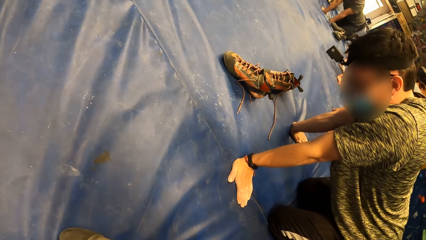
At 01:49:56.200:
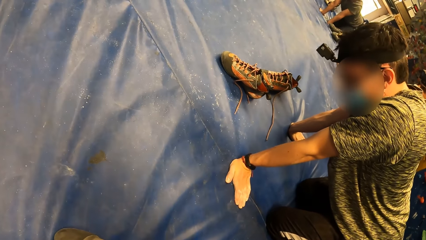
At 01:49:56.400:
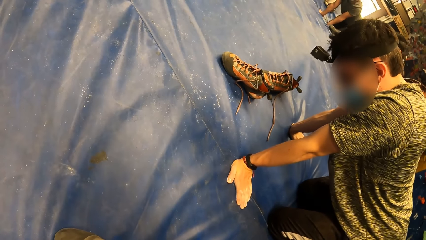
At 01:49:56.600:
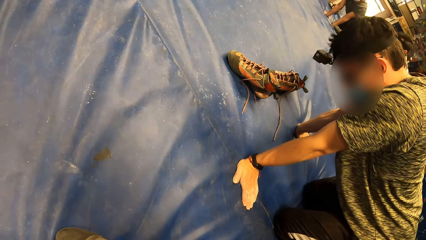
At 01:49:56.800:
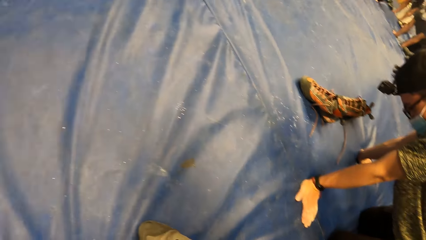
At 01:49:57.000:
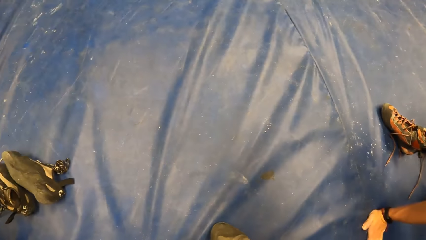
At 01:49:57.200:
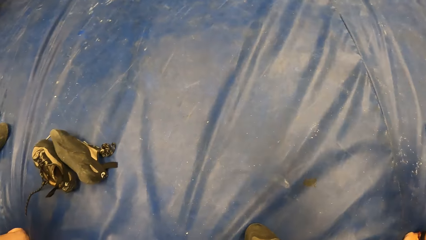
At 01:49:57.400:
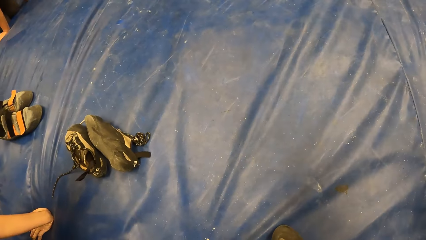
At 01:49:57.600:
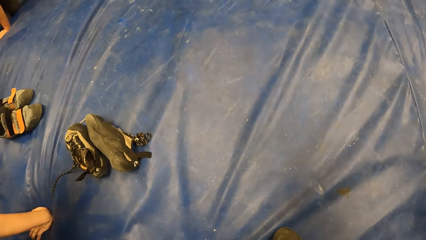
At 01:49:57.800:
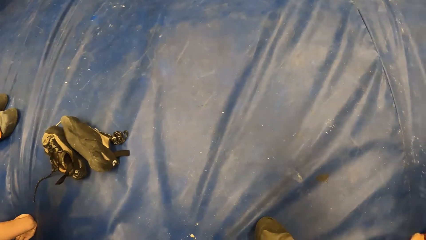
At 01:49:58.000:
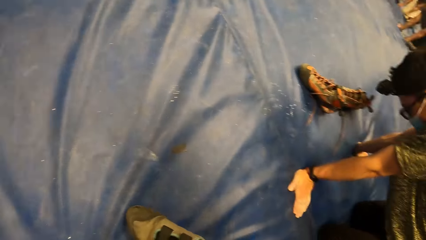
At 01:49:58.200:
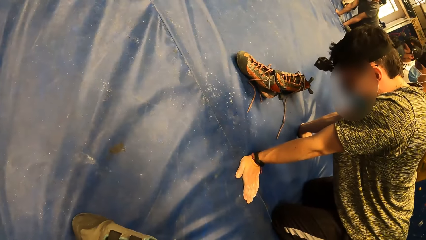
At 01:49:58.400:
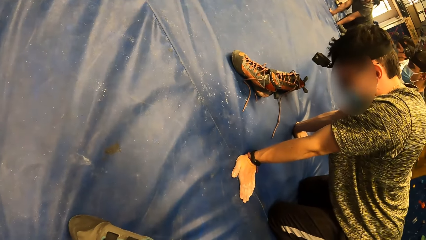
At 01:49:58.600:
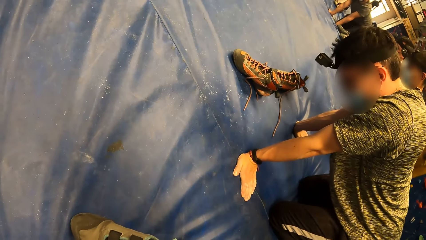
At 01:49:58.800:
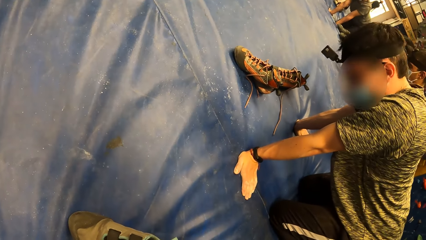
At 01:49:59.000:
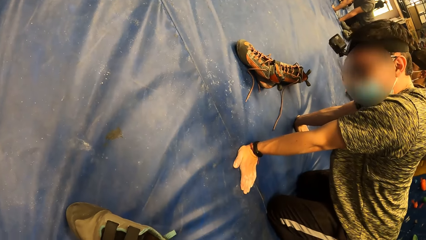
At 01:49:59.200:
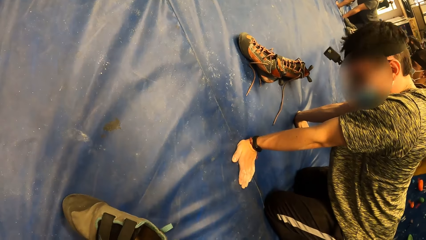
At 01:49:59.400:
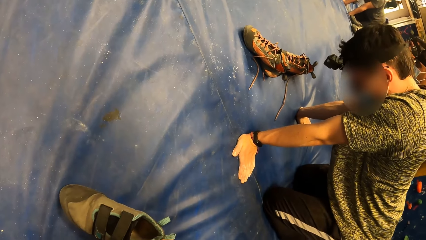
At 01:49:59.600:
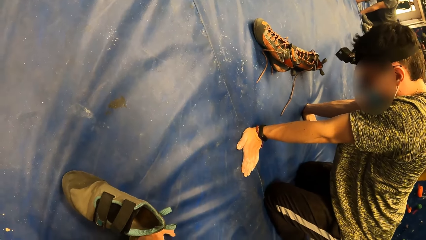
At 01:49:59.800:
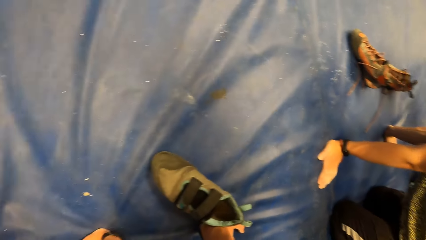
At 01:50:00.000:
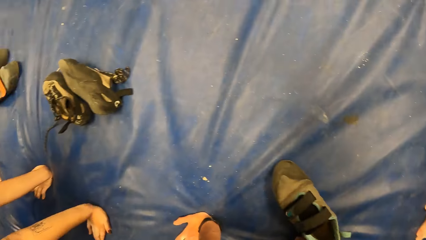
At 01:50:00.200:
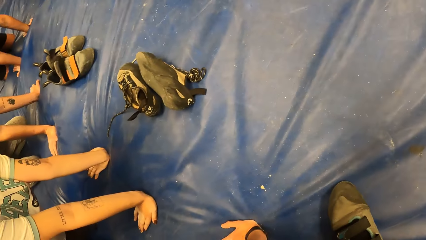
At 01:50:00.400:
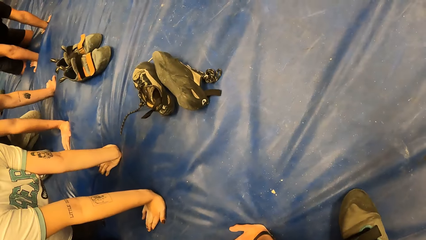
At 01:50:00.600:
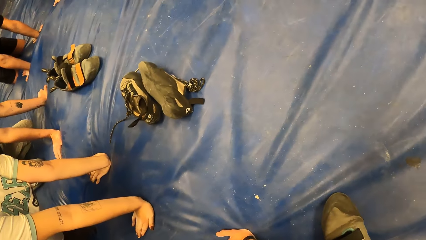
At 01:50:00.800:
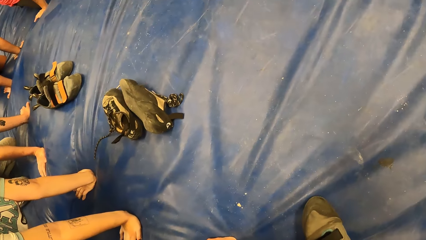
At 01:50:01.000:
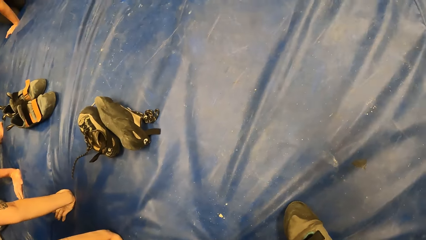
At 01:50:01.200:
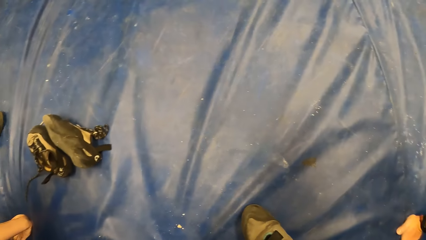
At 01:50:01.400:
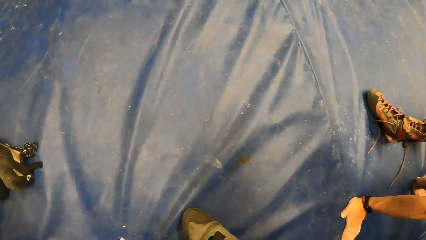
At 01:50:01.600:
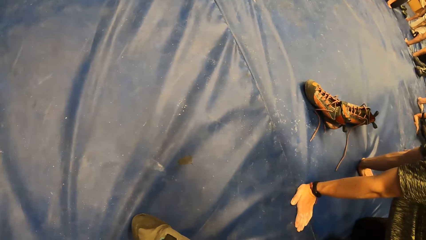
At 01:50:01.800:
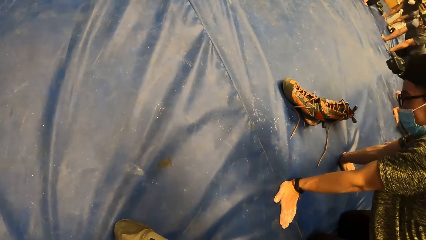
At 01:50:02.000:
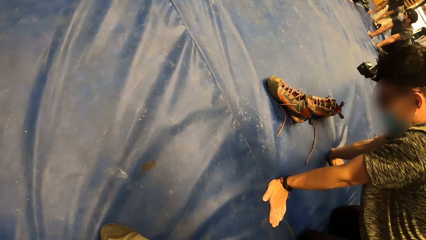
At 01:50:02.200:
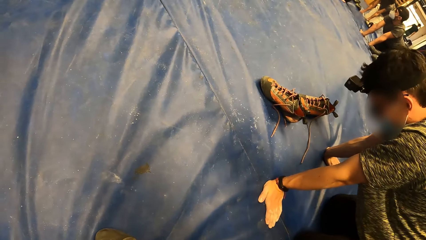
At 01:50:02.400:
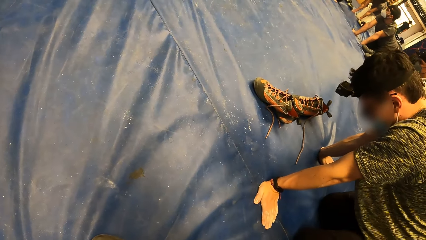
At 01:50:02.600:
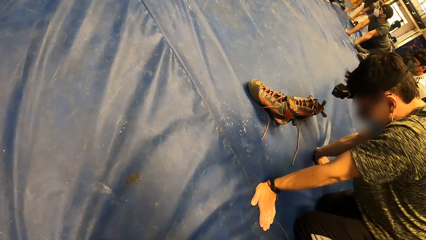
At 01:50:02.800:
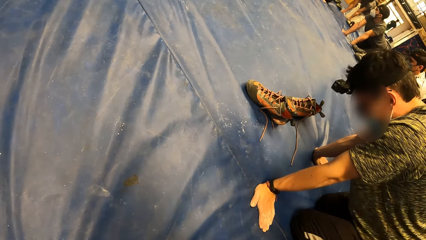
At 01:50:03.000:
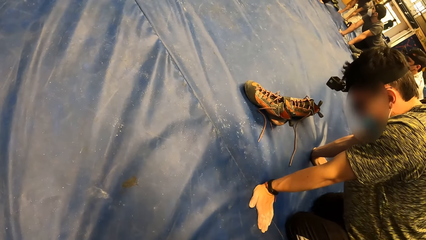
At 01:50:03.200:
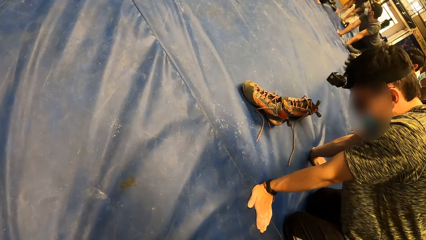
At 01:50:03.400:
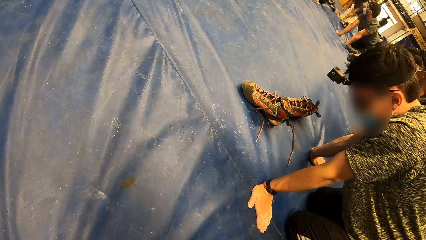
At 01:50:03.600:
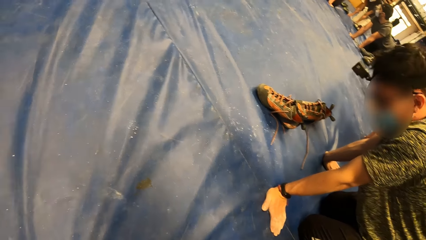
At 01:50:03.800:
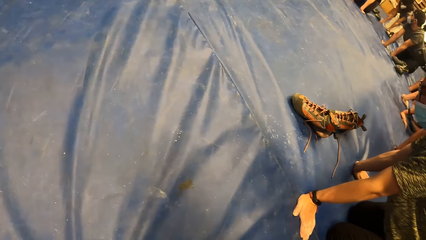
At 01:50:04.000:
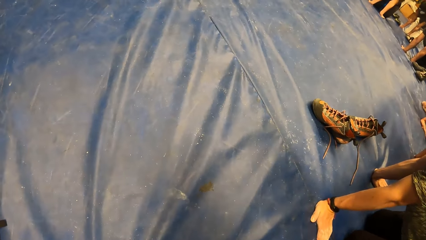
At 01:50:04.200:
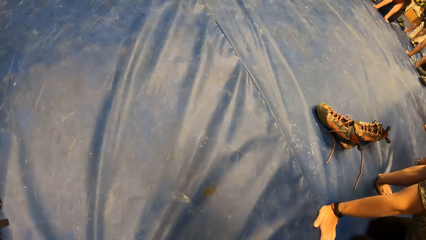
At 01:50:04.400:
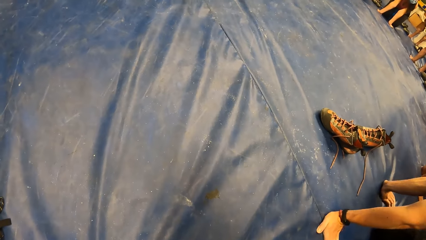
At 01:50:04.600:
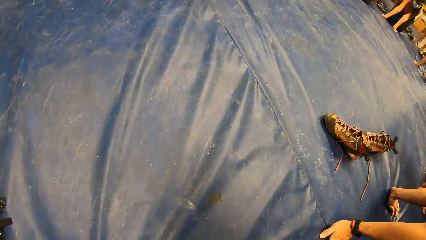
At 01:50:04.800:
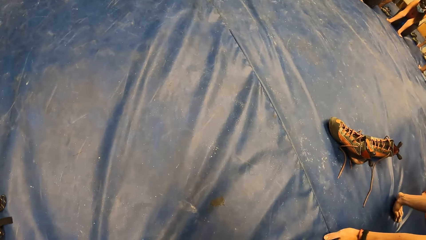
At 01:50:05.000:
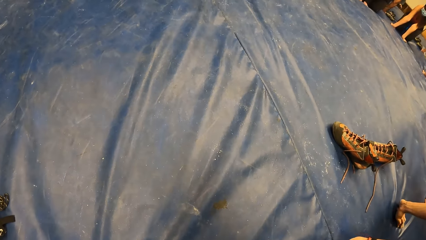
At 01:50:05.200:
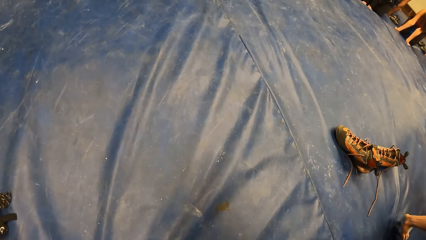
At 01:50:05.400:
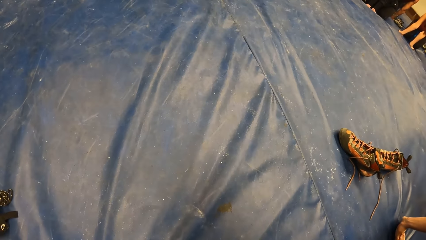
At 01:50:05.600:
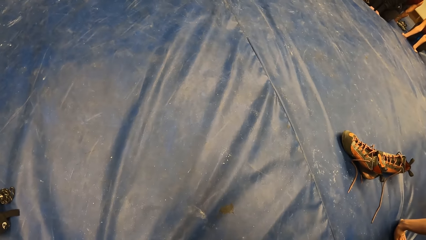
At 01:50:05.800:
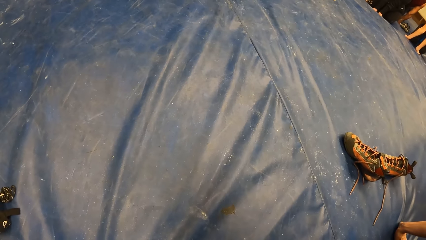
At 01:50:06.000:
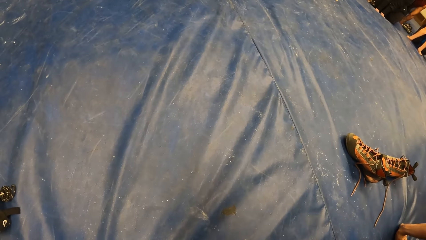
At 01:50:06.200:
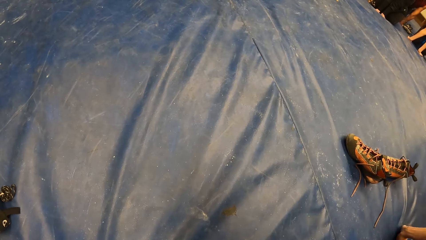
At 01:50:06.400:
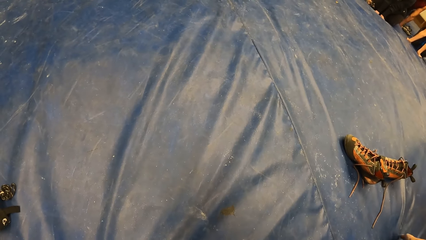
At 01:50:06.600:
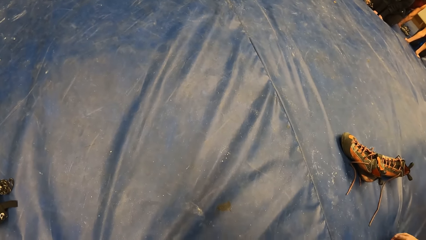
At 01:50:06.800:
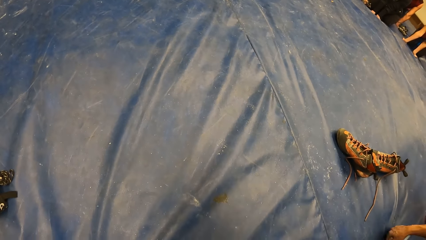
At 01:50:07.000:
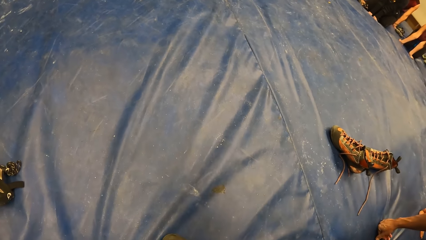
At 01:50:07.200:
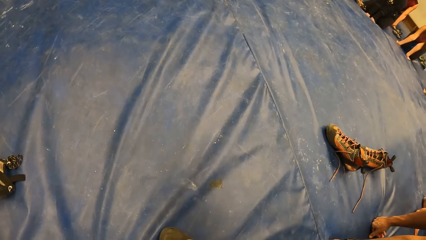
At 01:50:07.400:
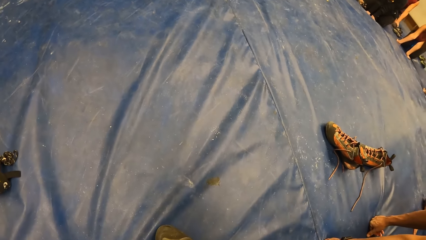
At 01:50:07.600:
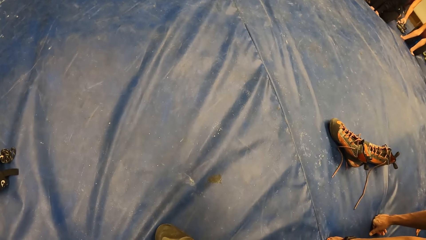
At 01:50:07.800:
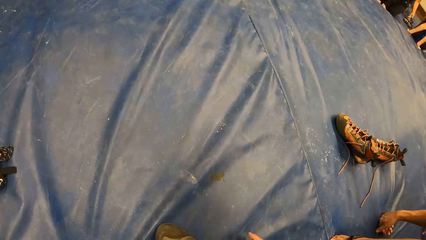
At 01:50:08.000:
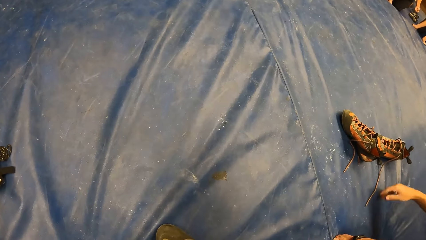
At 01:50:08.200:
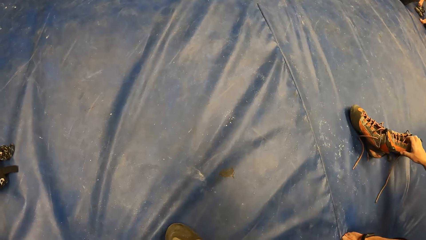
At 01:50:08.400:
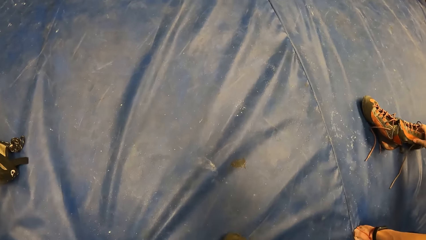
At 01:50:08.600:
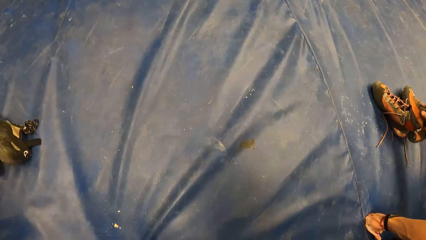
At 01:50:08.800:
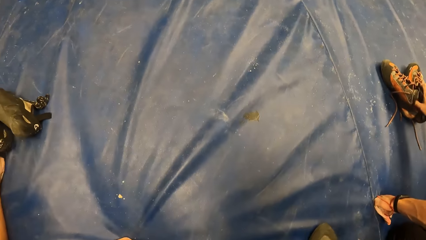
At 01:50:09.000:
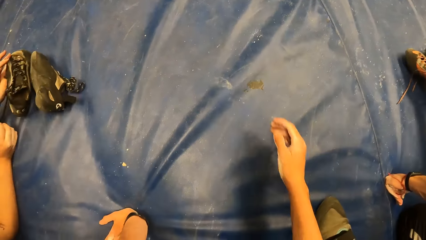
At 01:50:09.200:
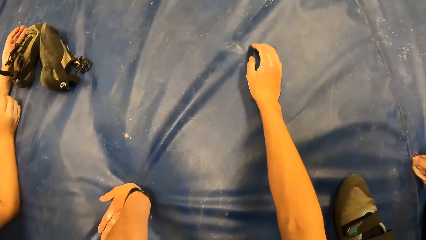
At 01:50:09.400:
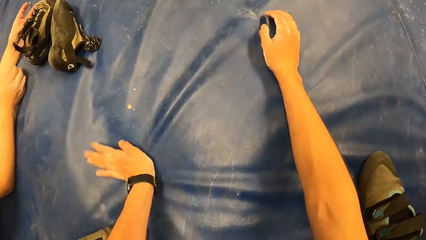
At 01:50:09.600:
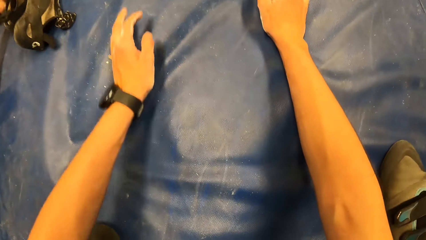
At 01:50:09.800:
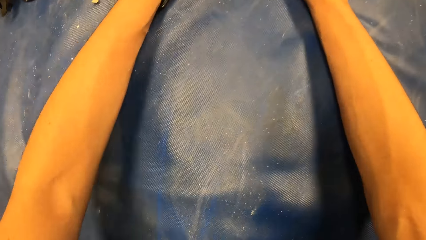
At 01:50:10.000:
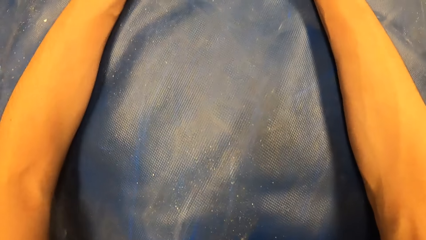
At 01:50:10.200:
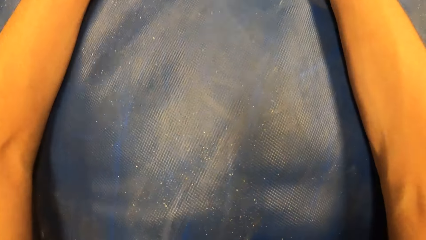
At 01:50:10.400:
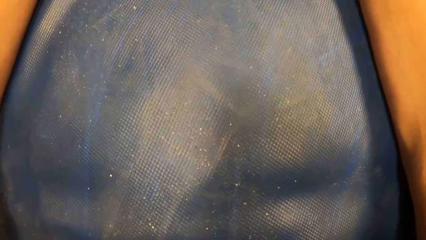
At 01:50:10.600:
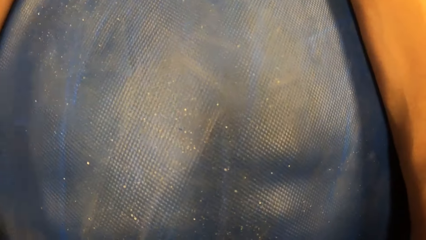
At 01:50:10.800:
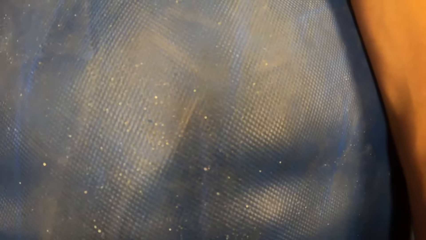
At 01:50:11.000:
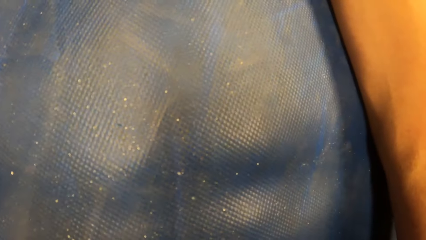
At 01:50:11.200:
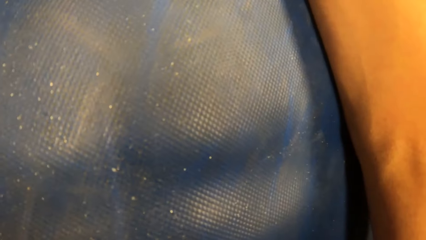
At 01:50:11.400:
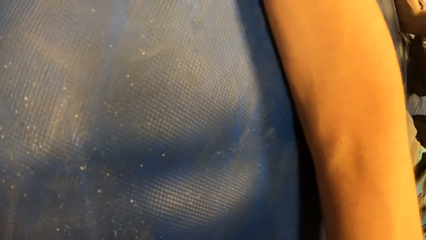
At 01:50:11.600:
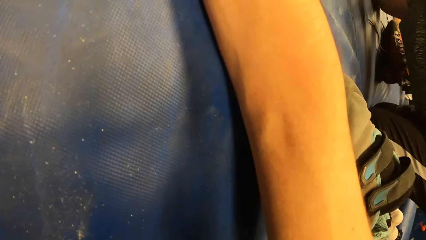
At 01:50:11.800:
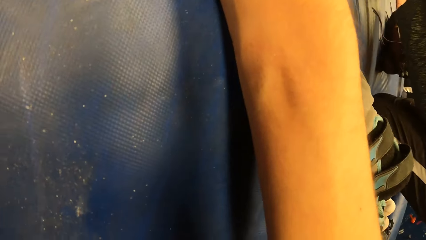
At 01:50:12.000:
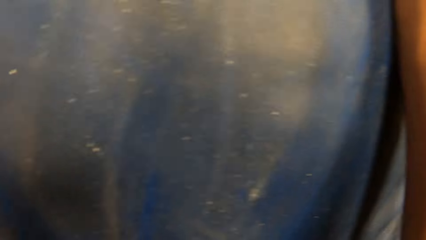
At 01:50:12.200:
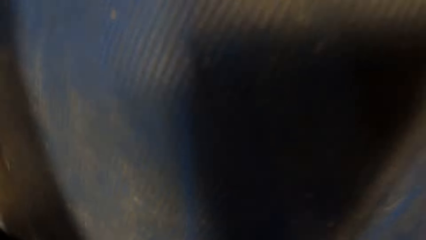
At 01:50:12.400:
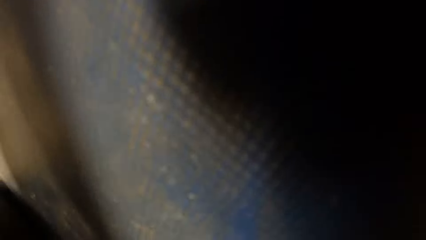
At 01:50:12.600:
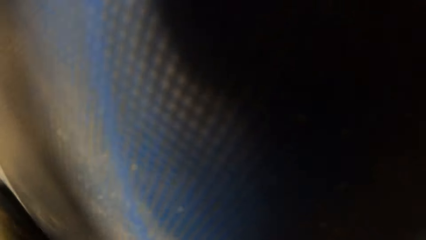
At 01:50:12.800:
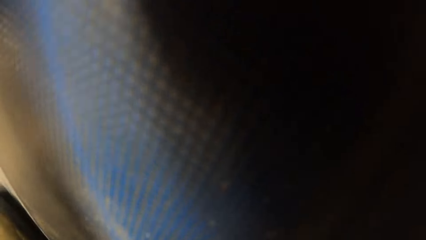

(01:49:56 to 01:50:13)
The man picks up a pair of shoes on the floor with his right hand. The camera wearer sleeps down.
